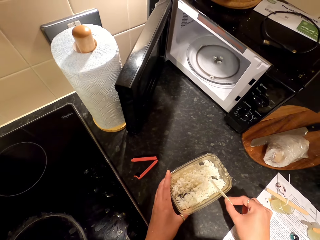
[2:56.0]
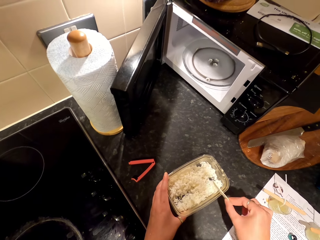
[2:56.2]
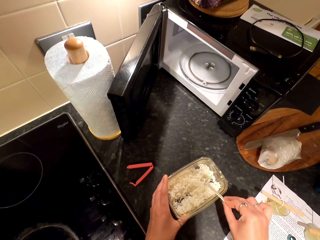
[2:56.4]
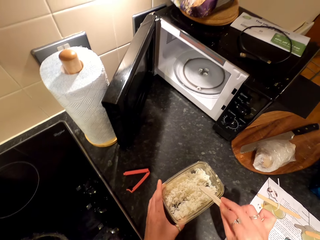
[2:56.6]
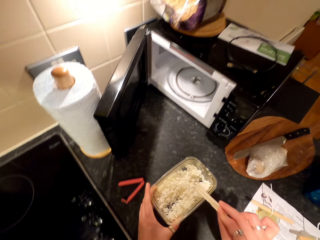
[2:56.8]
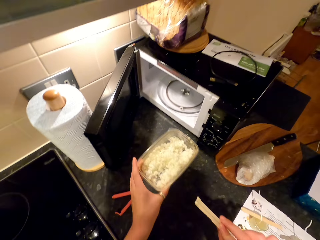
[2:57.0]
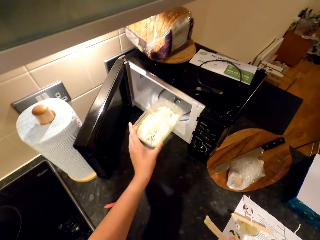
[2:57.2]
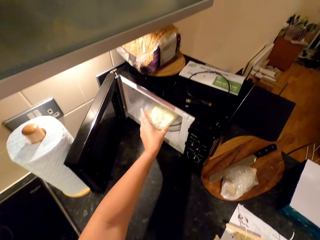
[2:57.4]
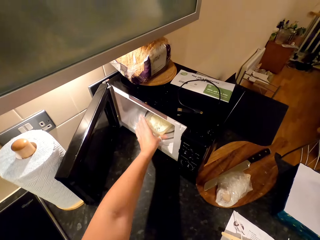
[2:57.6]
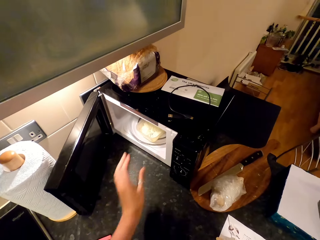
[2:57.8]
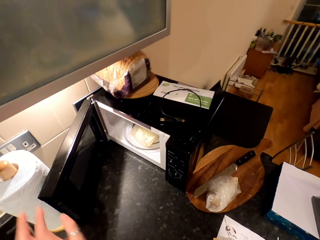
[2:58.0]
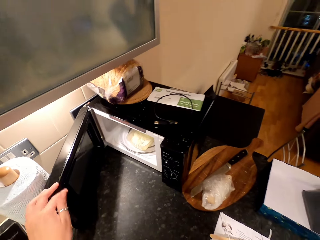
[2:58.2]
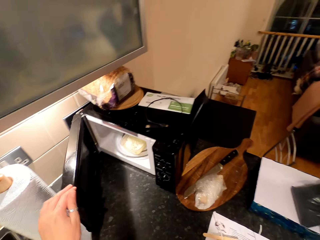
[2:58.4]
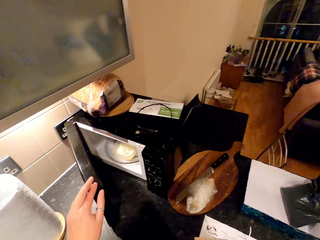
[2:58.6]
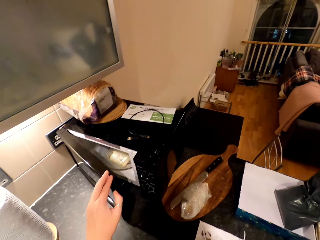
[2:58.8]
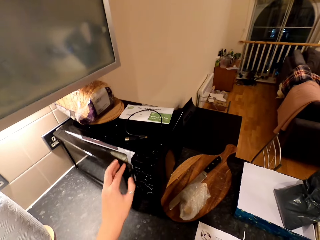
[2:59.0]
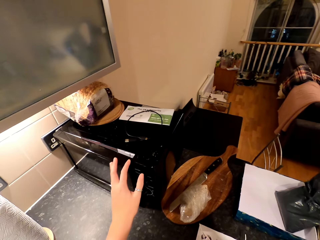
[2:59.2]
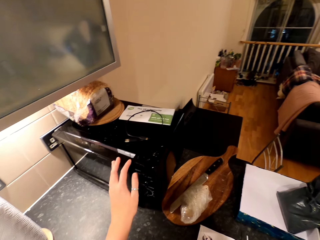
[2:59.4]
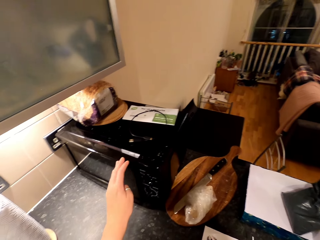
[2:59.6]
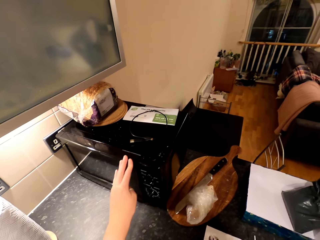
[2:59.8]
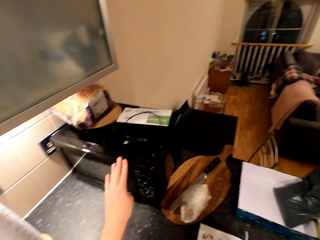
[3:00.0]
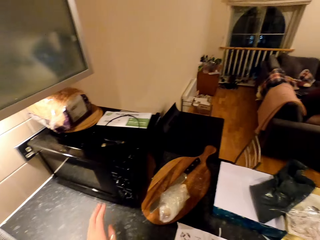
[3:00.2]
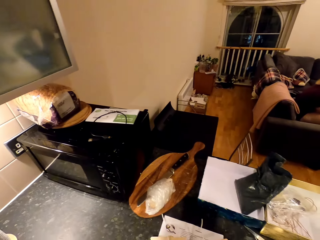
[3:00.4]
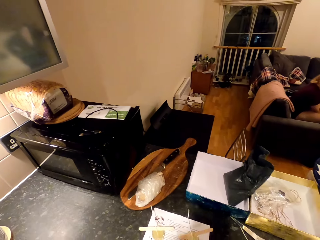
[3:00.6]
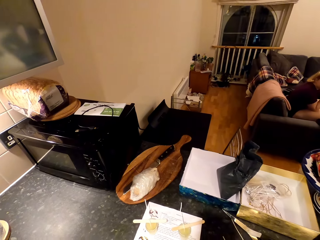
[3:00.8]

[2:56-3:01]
The camera wearer hits something on the dish. They pick up the dish on the countertop. They return the dish in the microwave. They close the microwave. They look around.

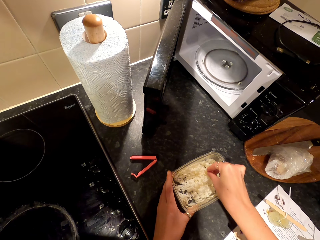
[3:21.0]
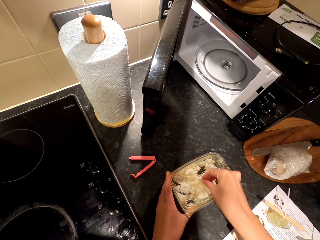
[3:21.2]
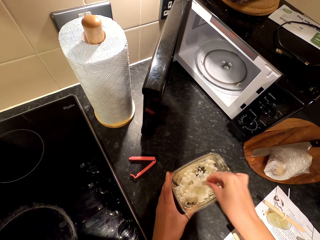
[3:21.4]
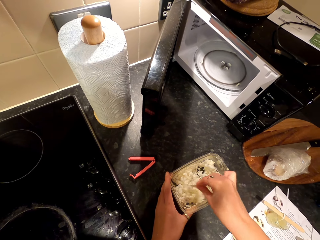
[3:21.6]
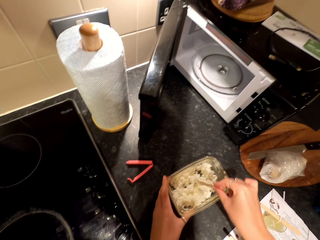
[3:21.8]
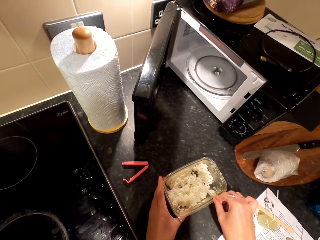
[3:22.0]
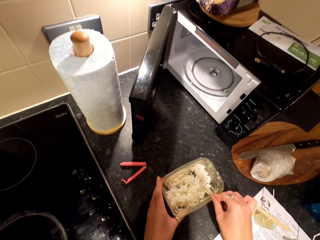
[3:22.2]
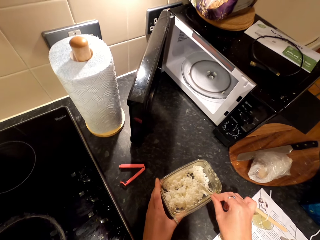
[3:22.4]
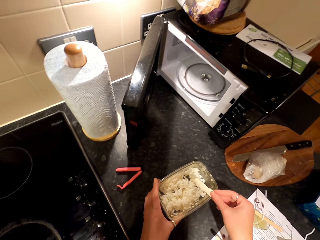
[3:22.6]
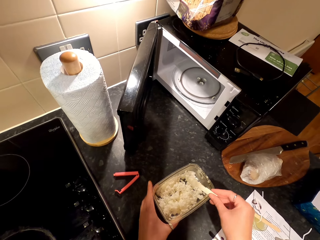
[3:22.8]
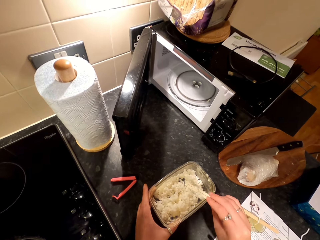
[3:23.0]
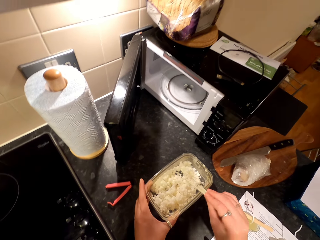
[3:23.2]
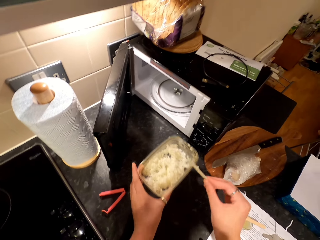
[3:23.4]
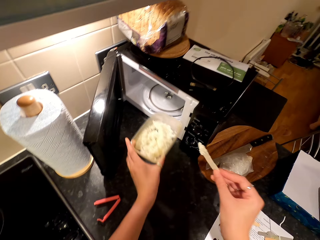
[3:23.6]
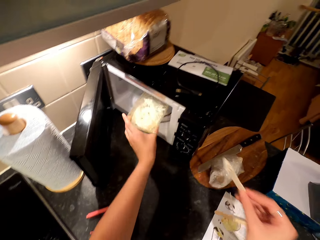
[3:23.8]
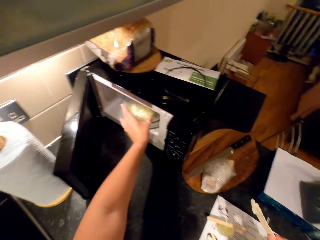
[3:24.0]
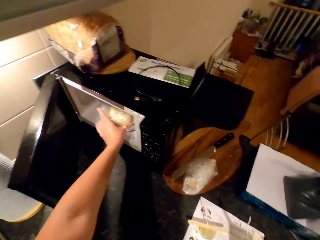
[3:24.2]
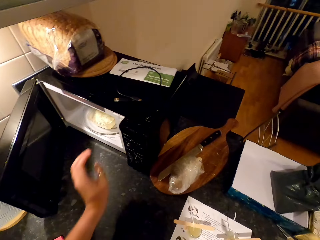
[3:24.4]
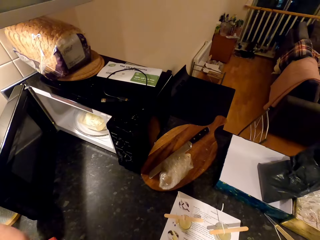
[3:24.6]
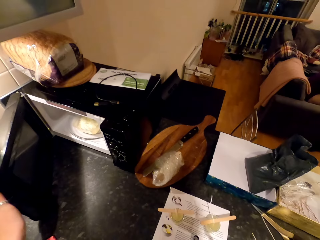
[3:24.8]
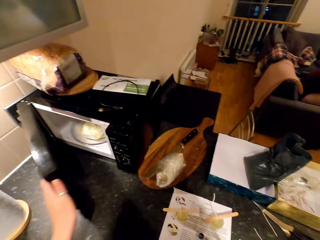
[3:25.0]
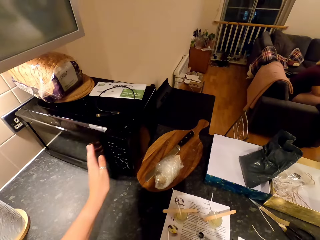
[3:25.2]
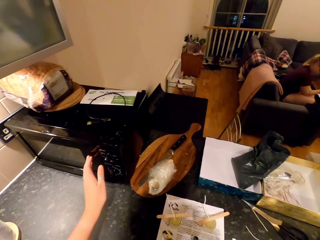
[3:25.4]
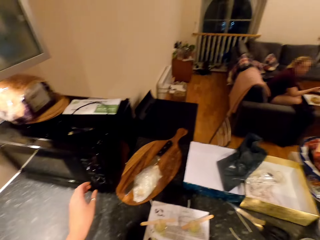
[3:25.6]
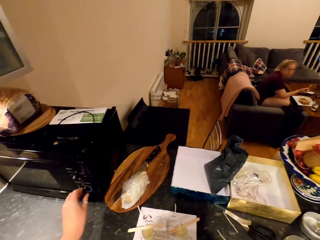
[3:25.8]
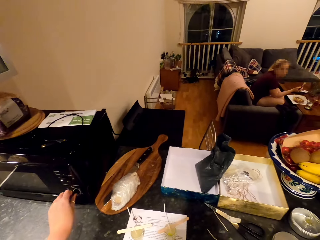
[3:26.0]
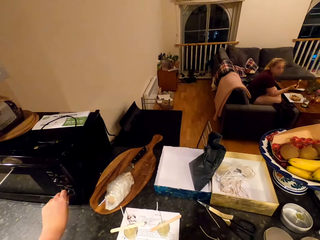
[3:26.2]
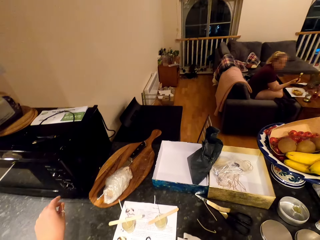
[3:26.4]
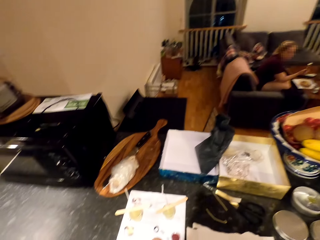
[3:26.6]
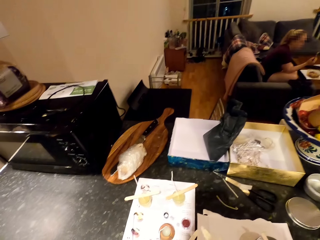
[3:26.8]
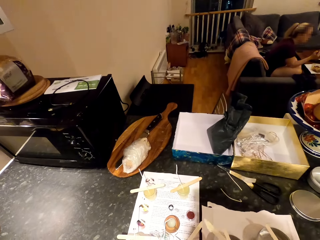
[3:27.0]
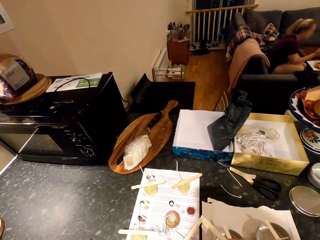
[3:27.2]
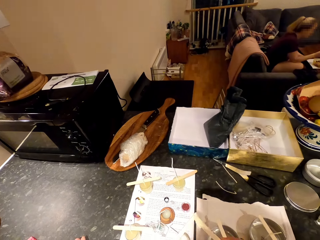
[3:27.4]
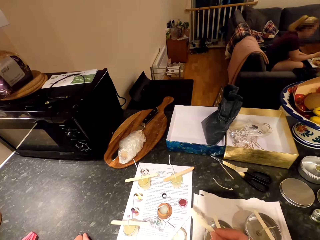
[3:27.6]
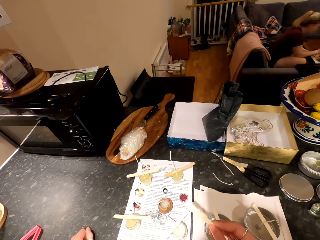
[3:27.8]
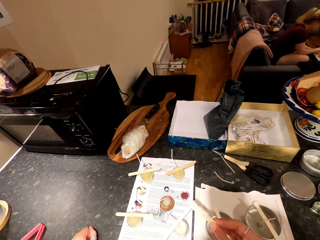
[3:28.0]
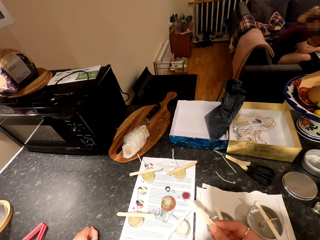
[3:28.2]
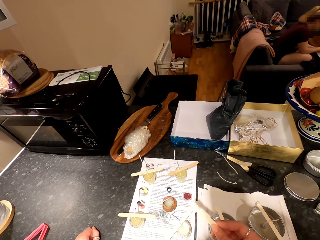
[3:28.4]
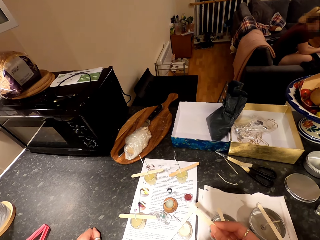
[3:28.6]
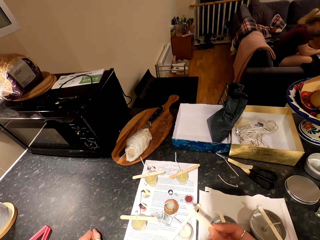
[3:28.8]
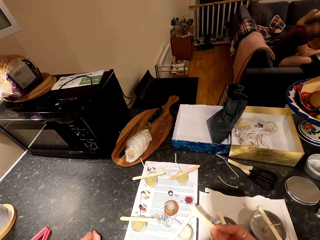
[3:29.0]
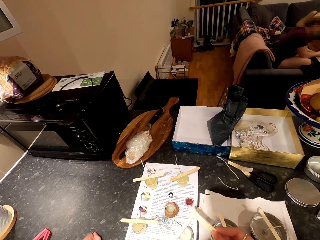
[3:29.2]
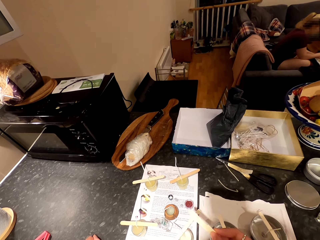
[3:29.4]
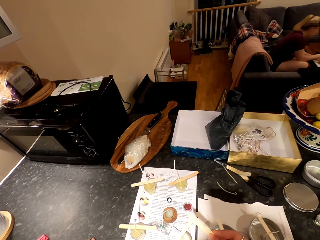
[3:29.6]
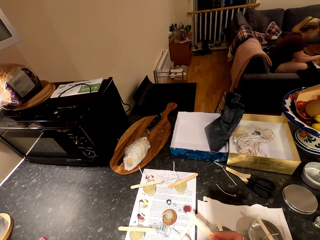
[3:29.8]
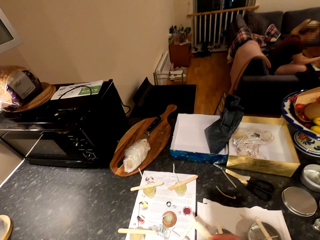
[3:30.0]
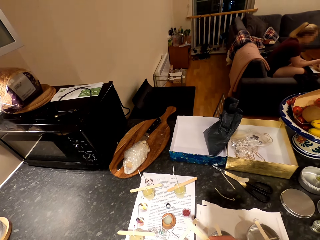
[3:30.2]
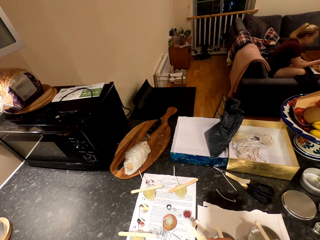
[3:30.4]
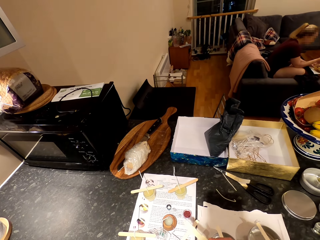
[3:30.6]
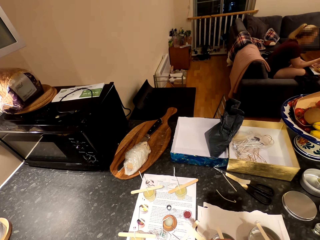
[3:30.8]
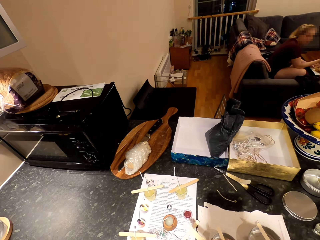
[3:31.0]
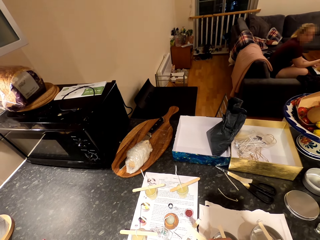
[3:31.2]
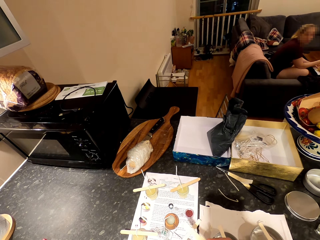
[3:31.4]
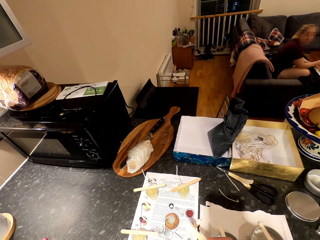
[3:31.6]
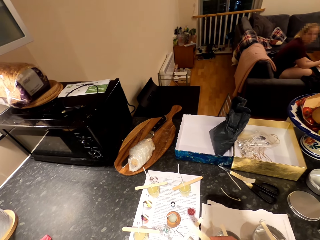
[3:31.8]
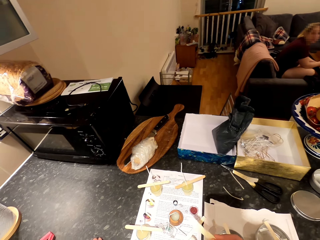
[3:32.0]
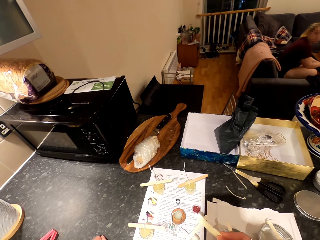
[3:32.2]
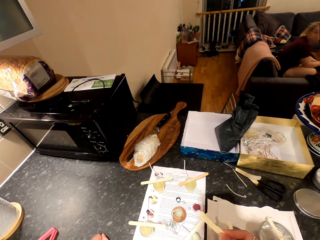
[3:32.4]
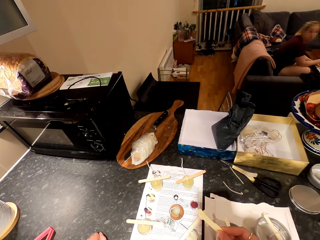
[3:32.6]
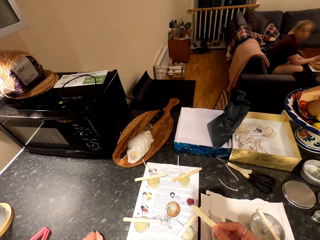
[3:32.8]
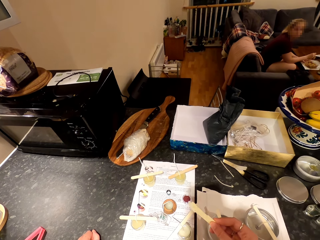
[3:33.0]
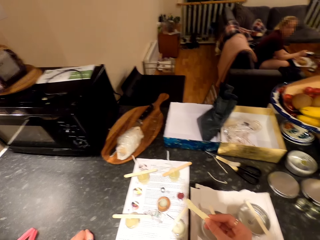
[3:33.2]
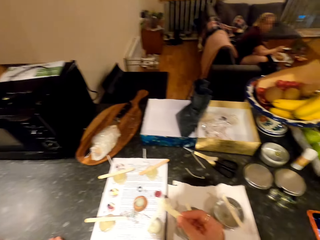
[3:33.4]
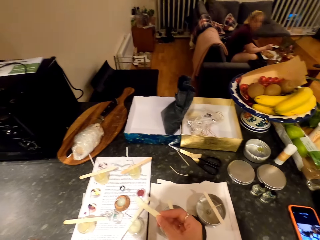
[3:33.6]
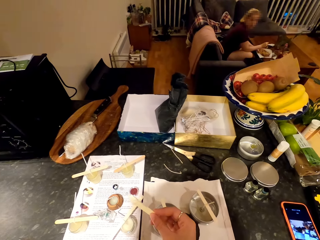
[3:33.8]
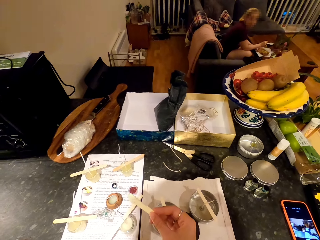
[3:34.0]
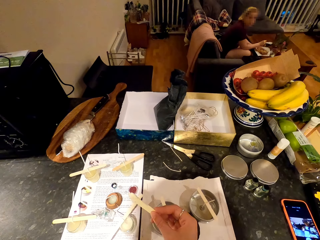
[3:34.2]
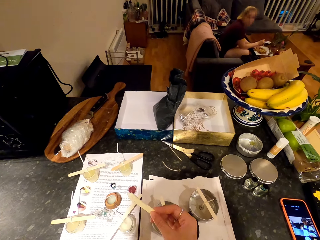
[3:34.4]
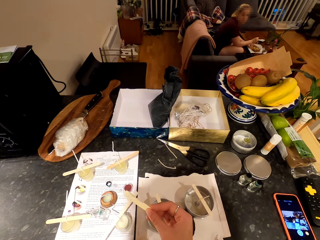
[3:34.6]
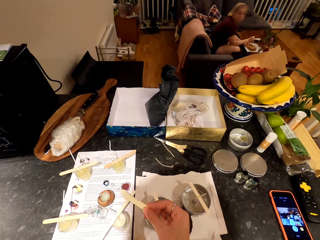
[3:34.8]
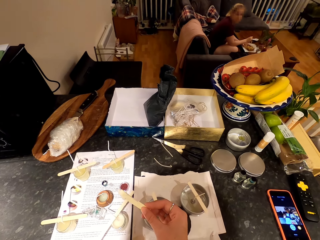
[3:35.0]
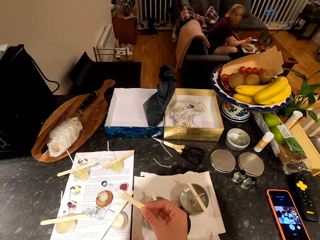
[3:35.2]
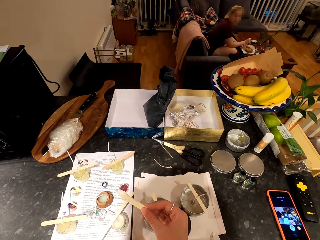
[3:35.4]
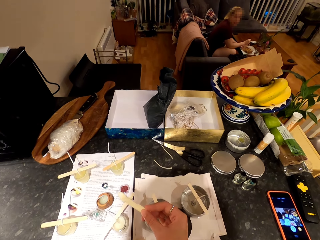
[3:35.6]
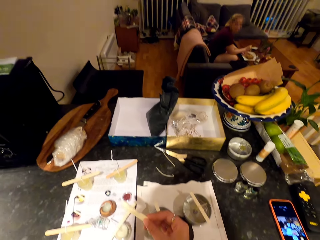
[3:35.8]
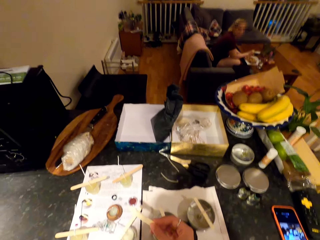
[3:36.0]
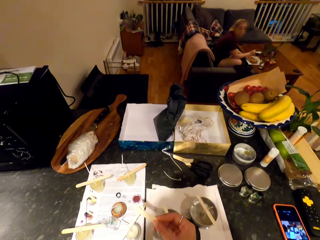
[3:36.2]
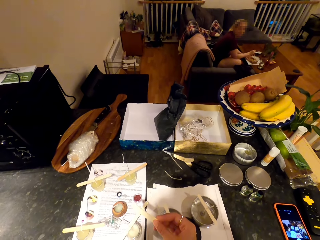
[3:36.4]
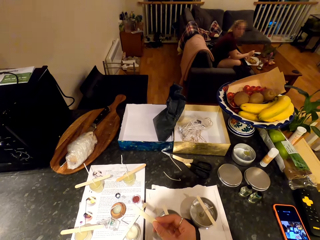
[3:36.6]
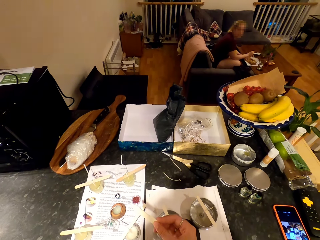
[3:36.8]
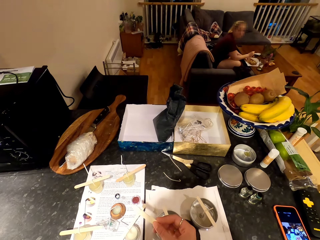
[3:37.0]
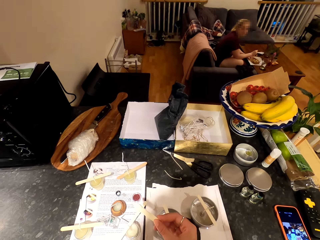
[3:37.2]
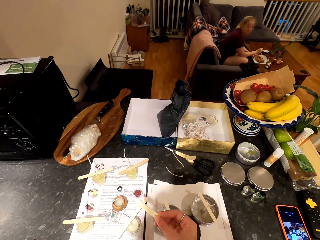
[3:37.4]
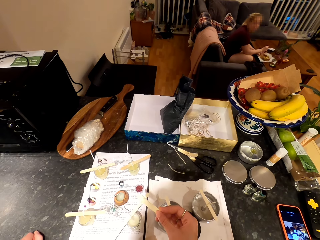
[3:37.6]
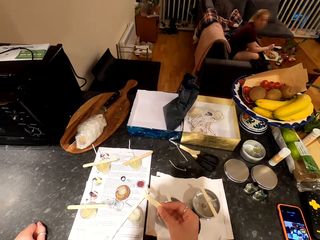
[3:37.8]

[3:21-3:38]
The camera wearer hits something on the dish. They pick up the dish on the countertop. They return the dish in the microwave. They close the microwave. A woman sits on a couch. The camera wearer turns a button on the microwave. They look around. They talk to the woman. They hold something.
